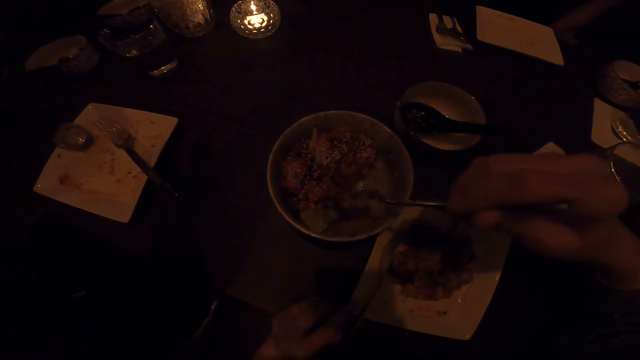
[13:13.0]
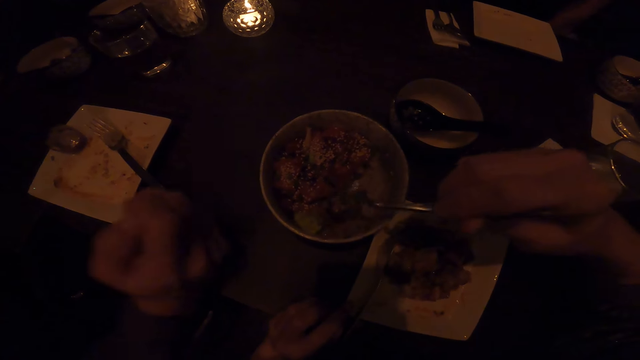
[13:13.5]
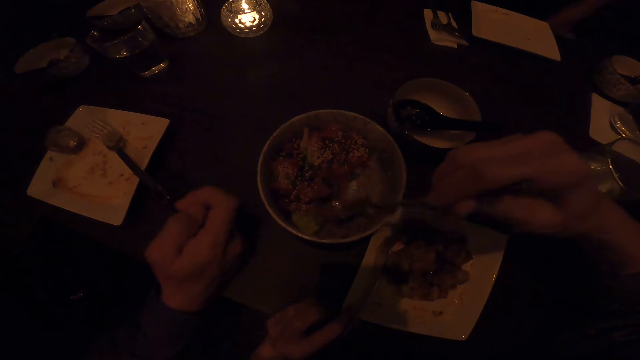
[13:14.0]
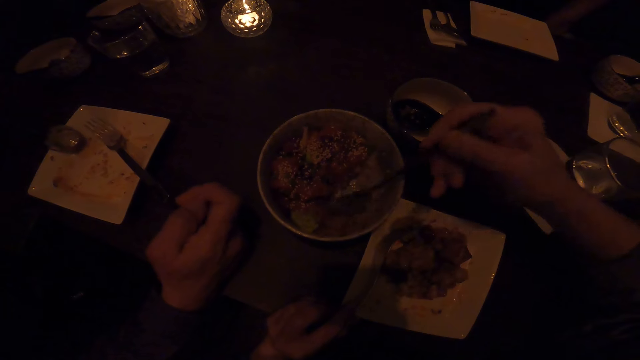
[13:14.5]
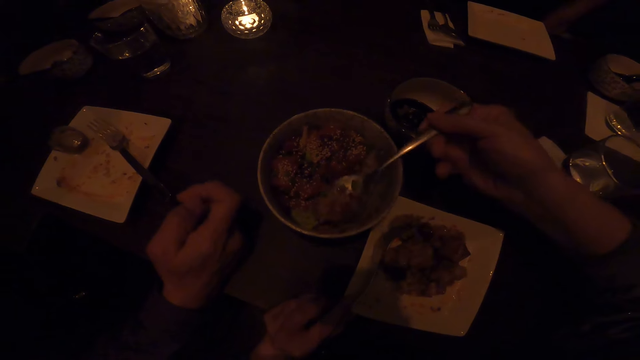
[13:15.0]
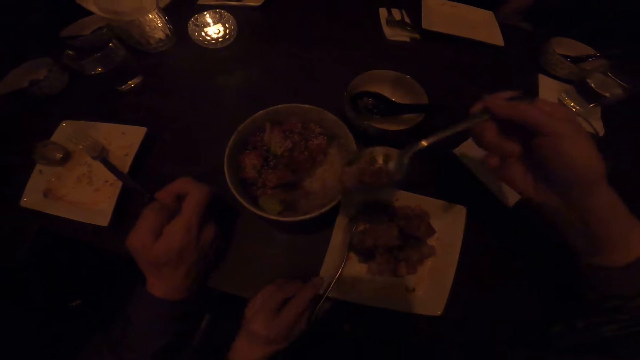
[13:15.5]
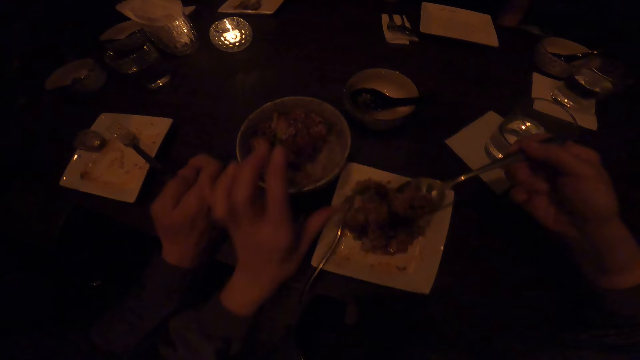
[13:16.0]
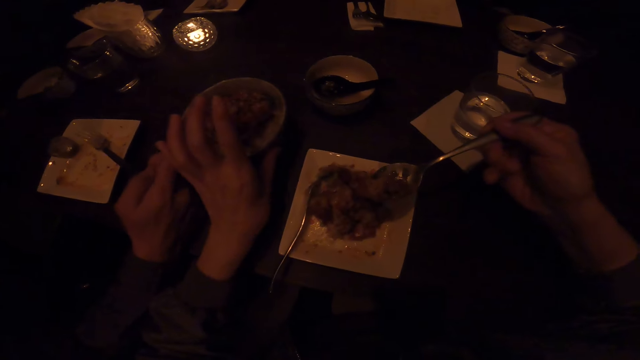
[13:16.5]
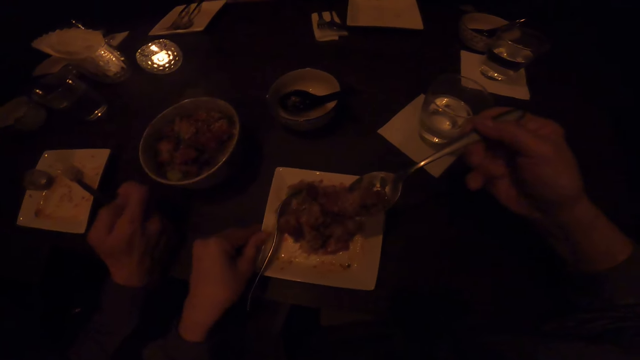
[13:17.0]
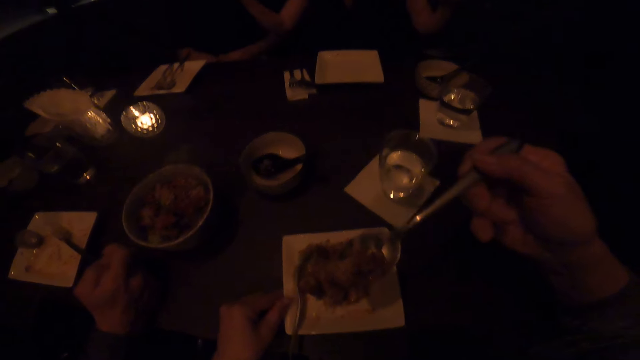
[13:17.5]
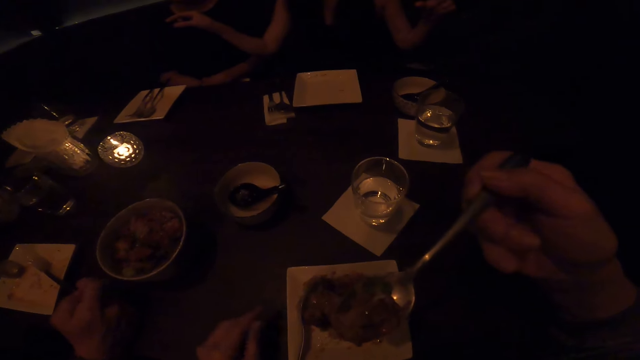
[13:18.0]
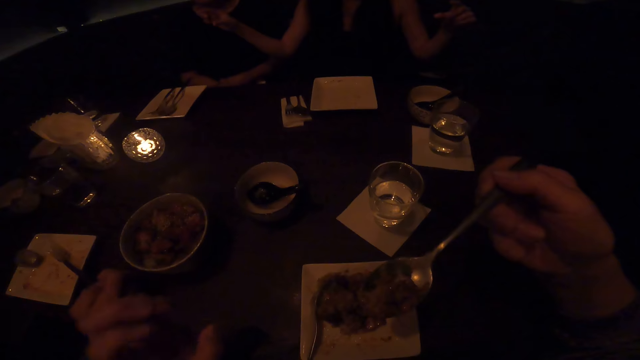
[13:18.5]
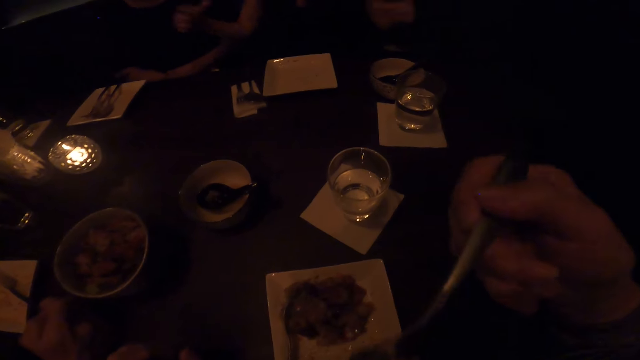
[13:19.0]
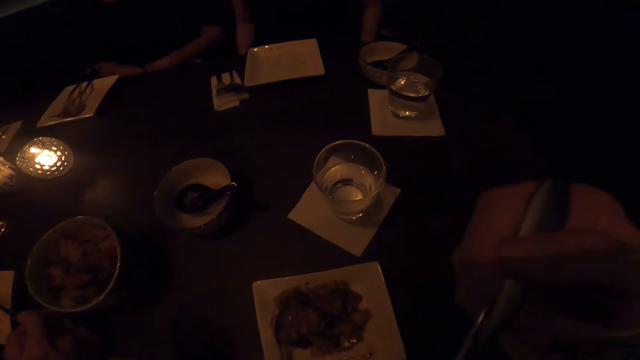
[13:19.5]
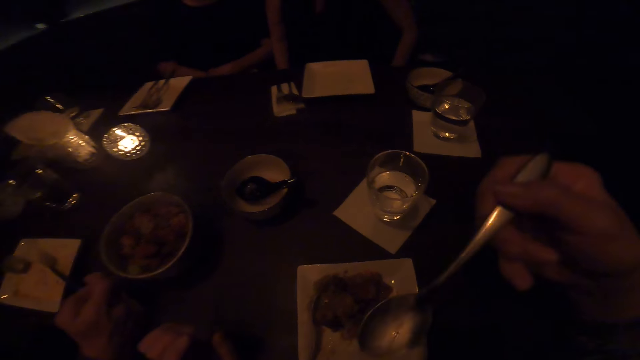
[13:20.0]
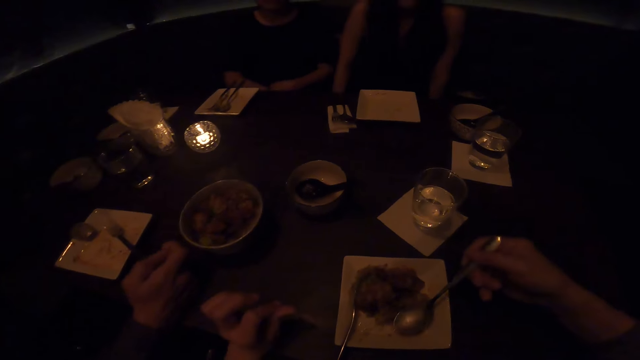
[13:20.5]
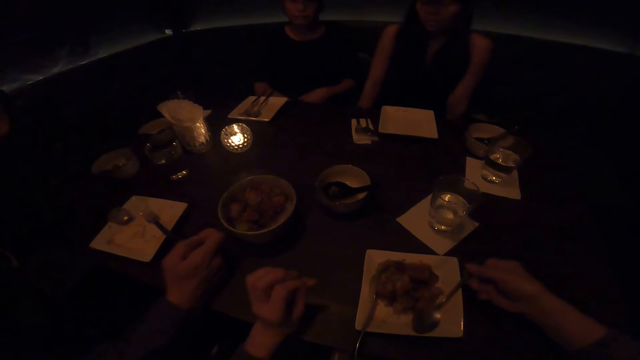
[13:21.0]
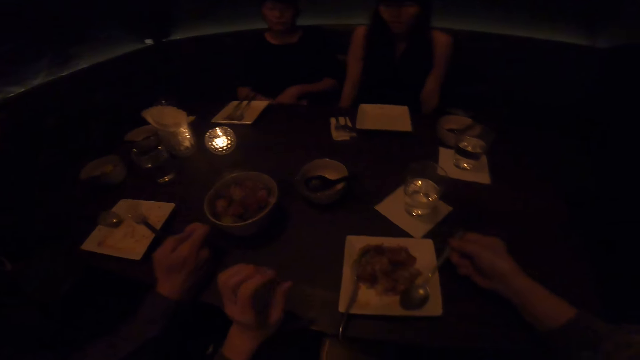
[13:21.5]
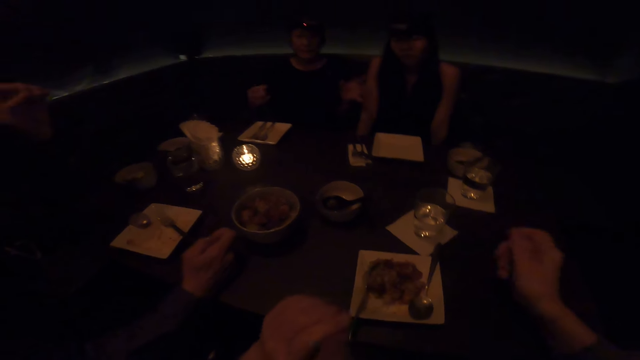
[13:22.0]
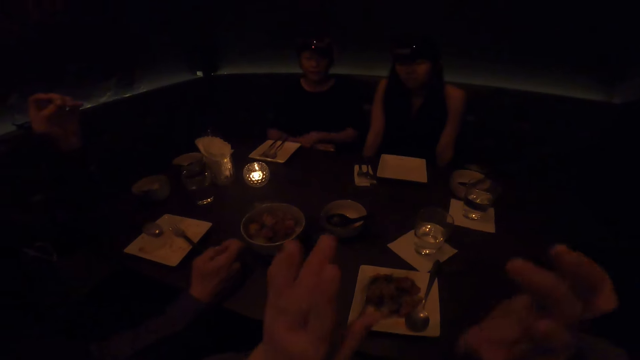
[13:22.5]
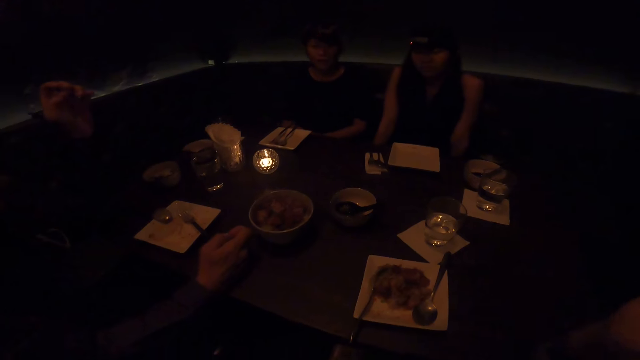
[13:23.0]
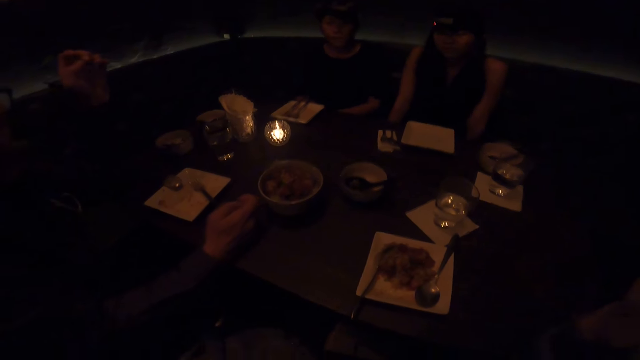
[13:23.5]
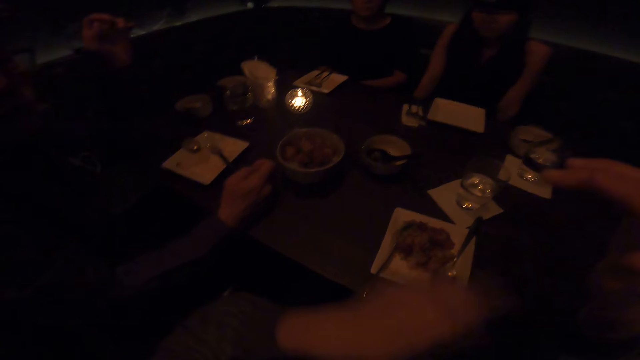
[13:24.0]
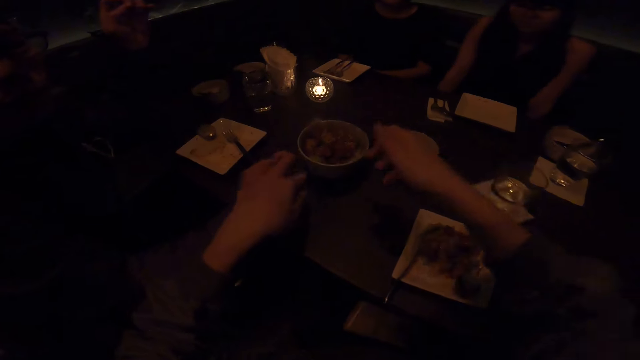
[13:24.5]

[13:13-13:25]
The camera wearer scoops the food in the bowl on the table. They put the food in the plate on the table. They push the dish aside. They pull the bowl on the table. A man, another man and a woman sit on the chair in the dining room. The camera wearer eats with a spoon. They place the spoon on the plate. They talk.

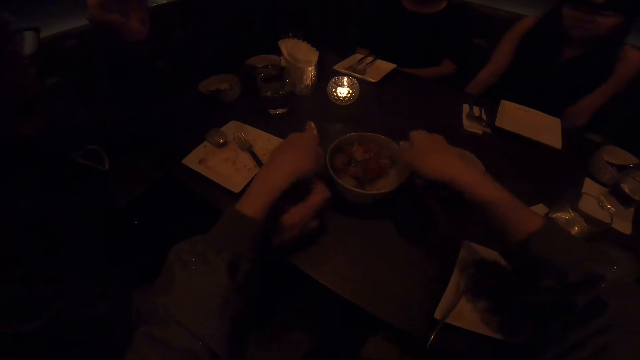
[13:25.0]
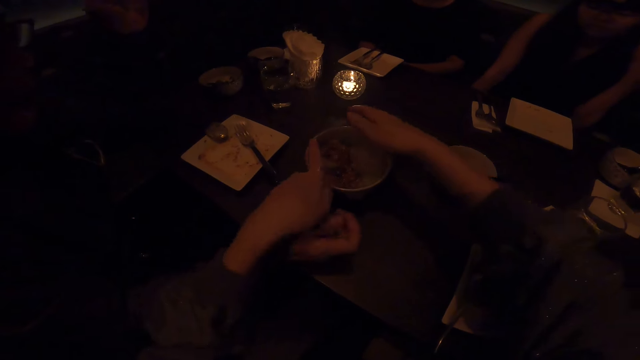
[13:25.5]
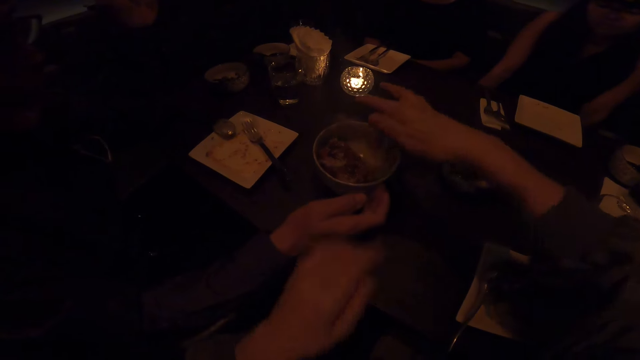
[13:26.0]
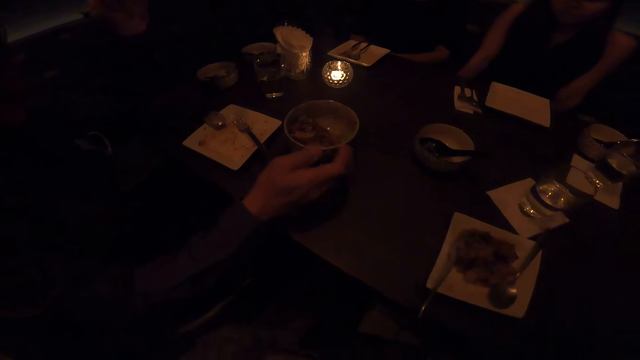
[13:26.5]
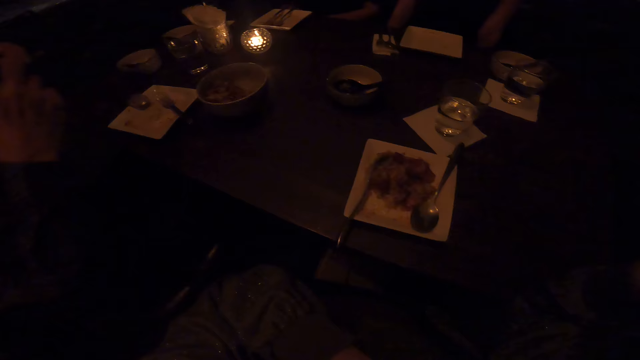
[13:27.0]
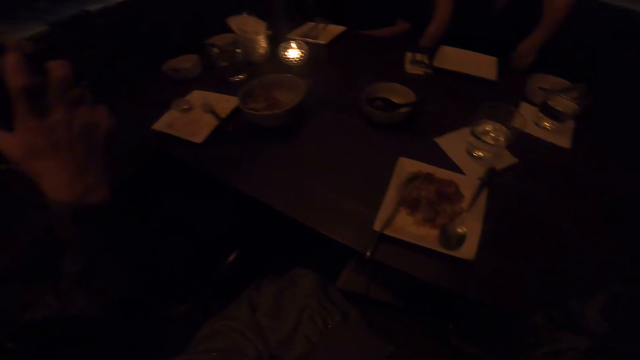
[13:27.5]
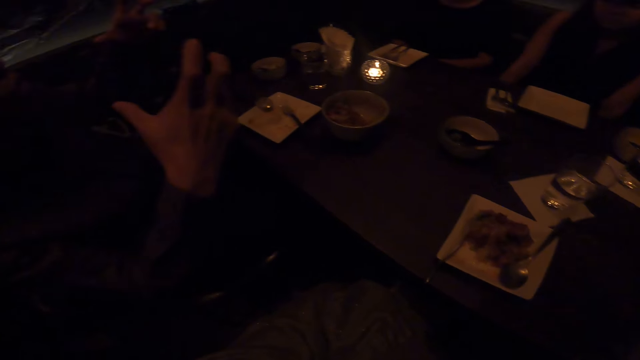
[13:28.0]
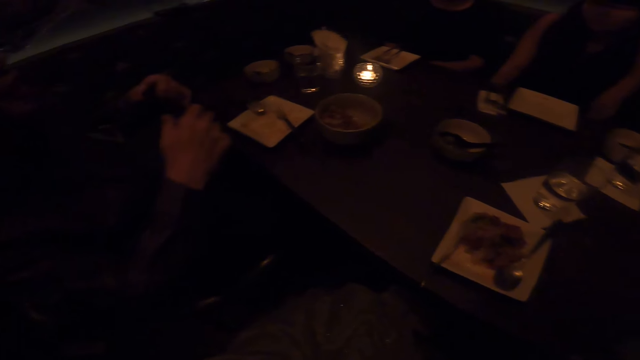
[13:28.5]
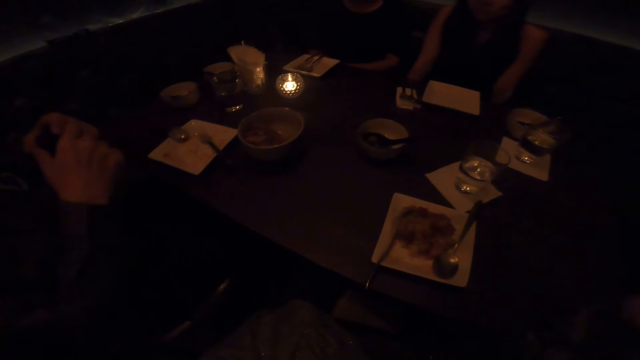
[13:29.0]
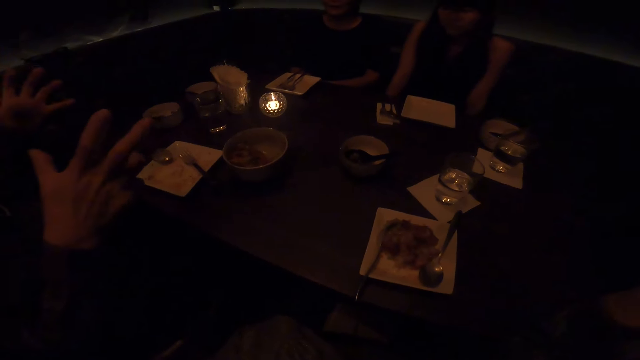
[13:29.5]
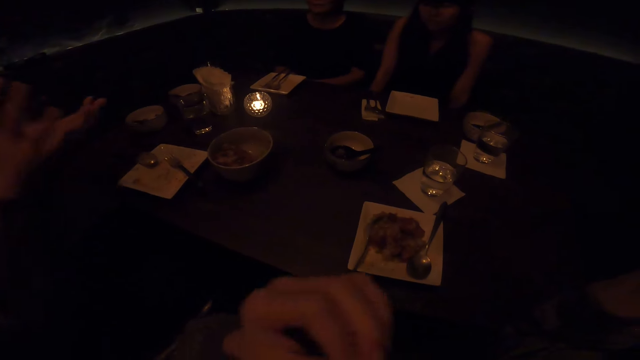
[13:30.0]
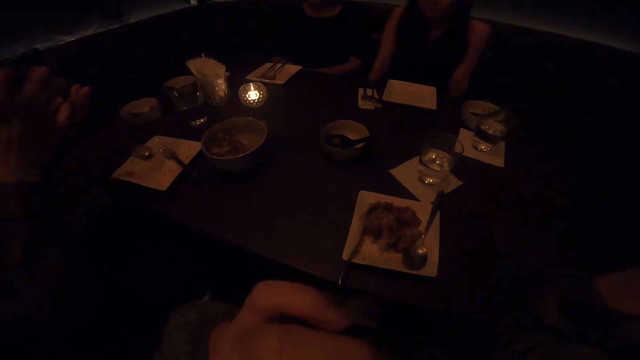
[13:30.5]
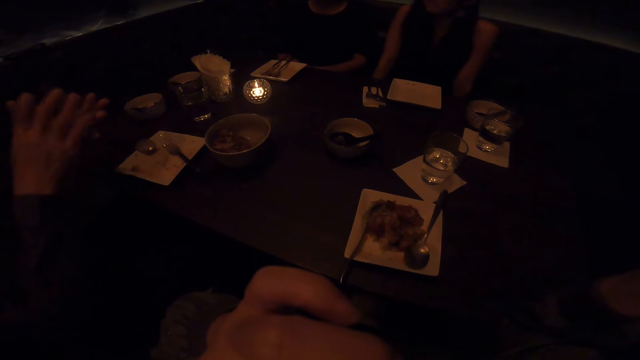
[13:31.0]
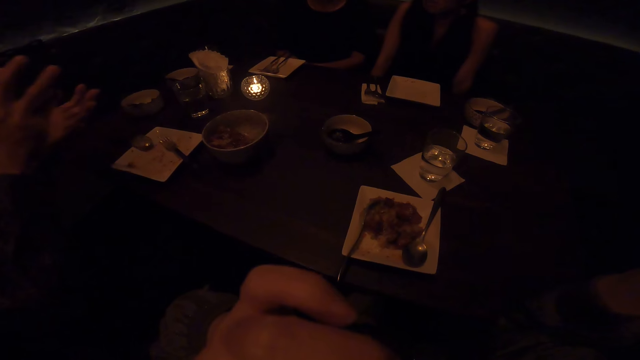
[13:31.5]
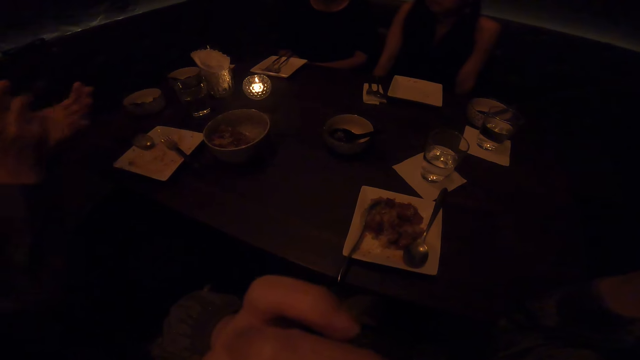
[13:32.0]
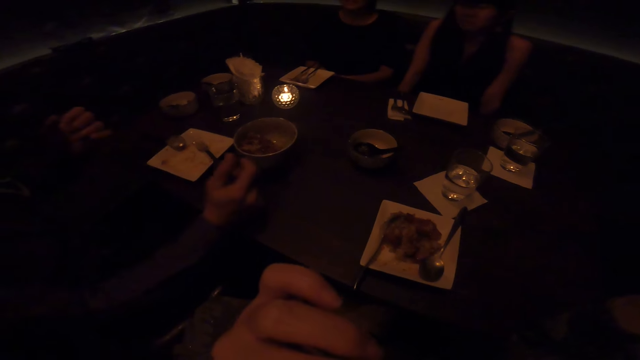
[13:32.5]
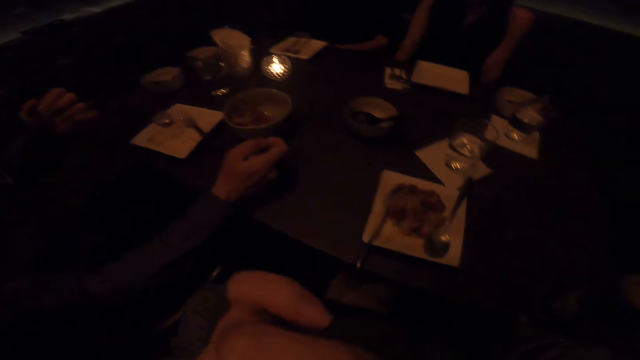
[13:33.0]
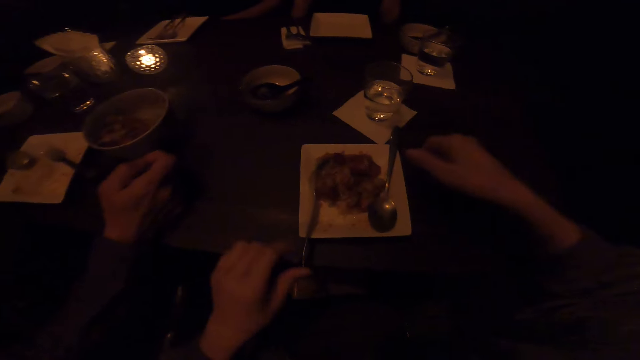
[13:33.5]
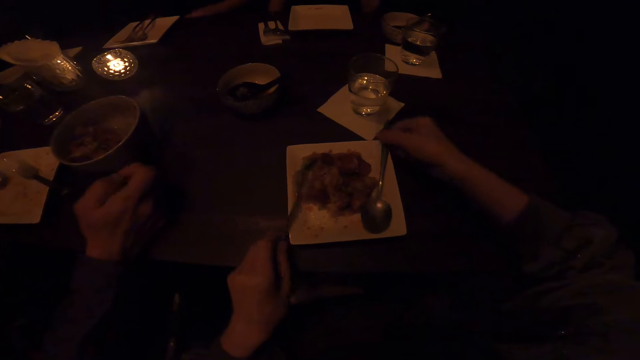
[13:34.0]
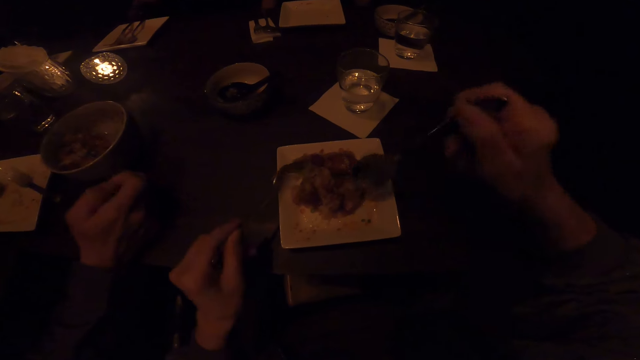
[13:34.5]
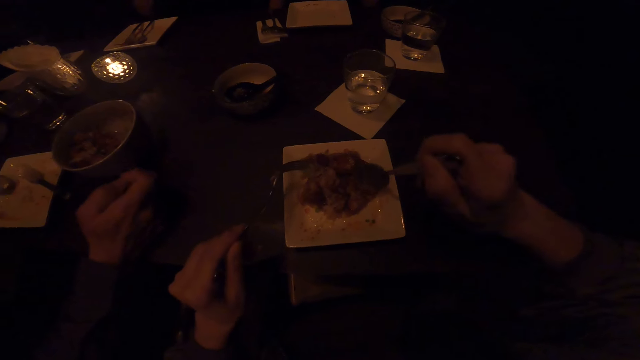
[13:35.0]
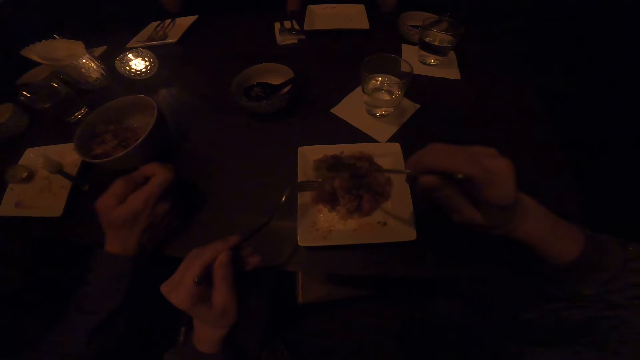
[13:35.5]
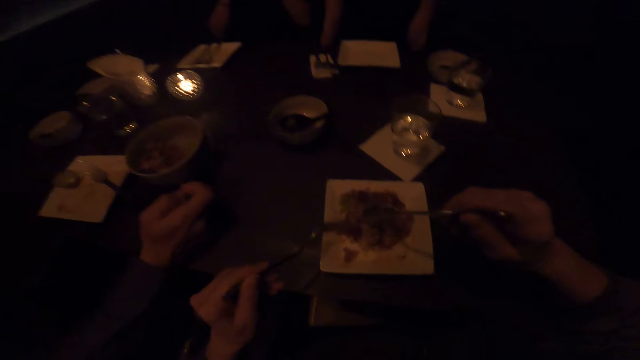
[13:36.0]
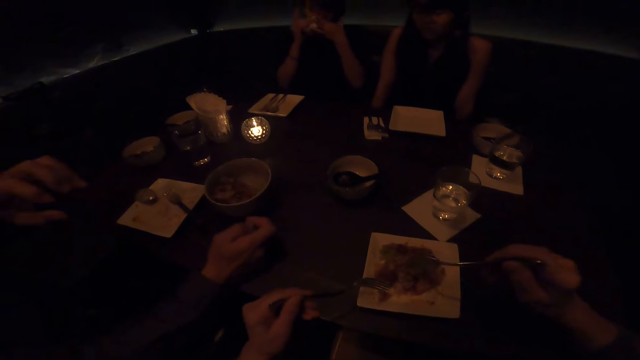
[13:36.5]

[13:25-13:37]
The camera wearer rotates the dish with the food. They move the food in the bowl on the table. A man, another man and a woman sit on the chair in the dining room. The camera wearer looks around. They hold the spoon and fork on the plate. They pick up the spoon and pick up the fork.
